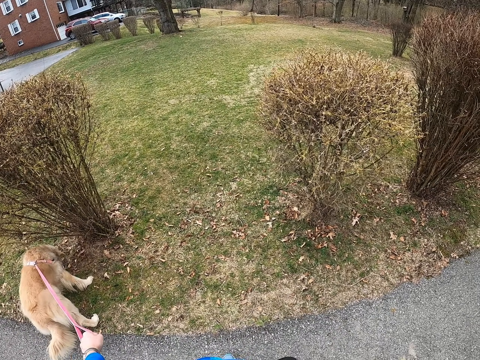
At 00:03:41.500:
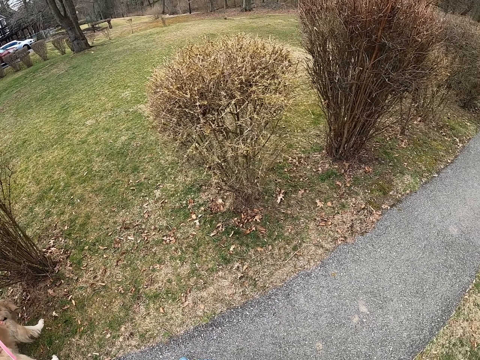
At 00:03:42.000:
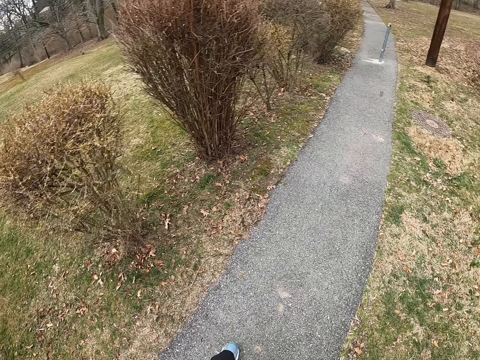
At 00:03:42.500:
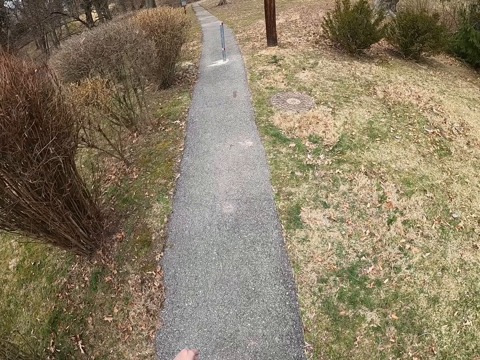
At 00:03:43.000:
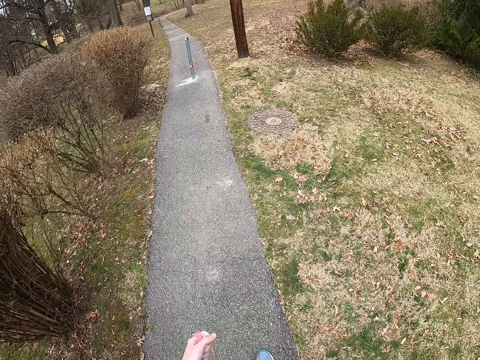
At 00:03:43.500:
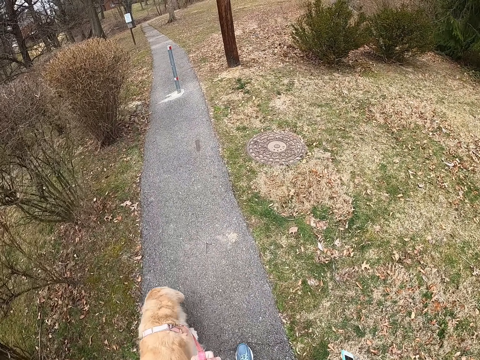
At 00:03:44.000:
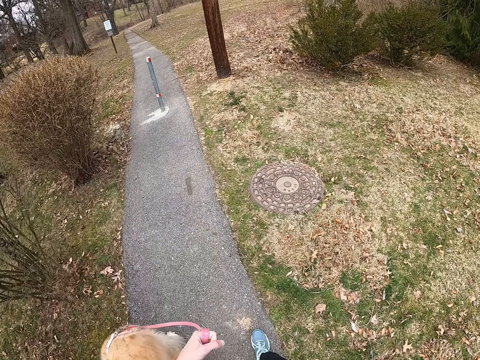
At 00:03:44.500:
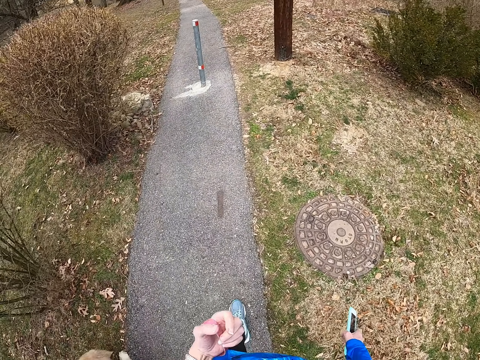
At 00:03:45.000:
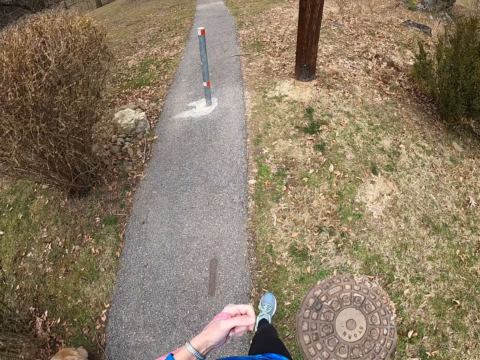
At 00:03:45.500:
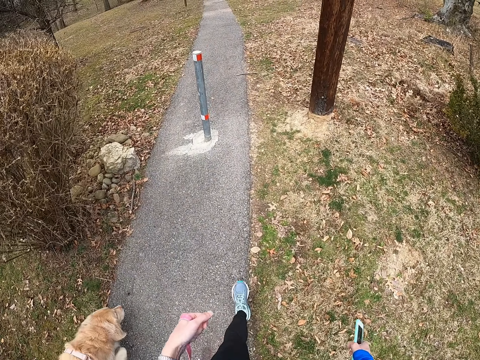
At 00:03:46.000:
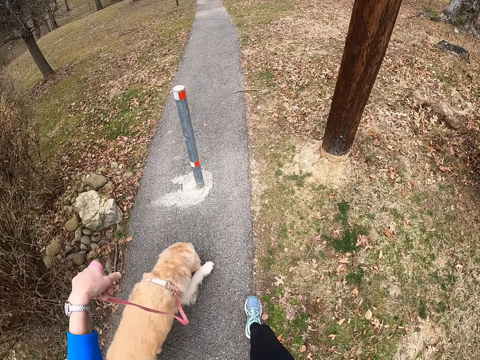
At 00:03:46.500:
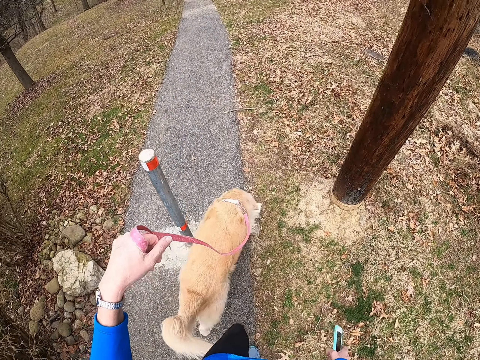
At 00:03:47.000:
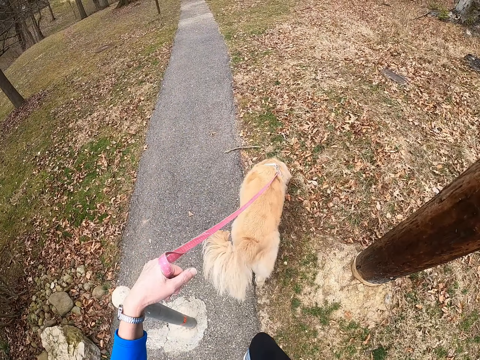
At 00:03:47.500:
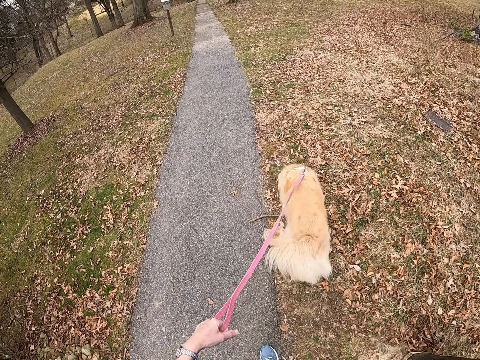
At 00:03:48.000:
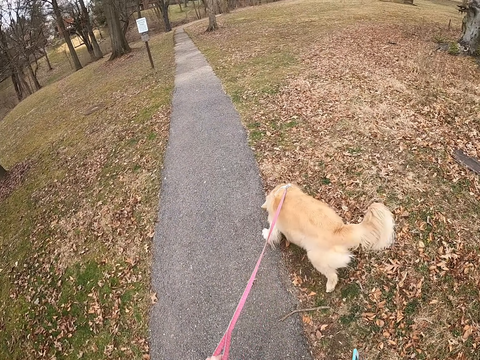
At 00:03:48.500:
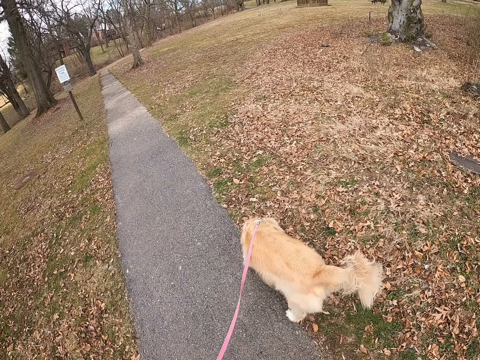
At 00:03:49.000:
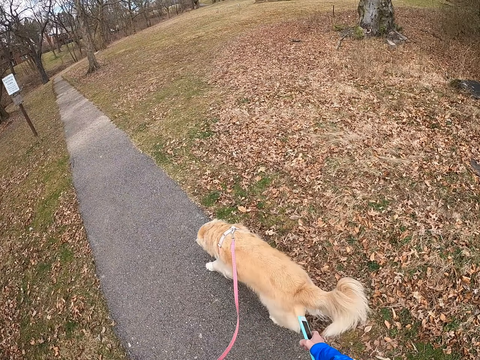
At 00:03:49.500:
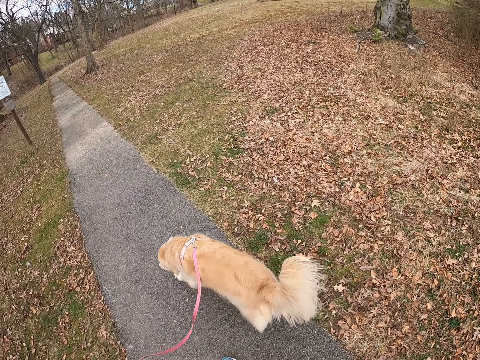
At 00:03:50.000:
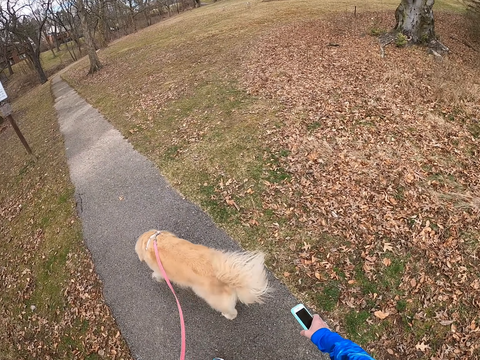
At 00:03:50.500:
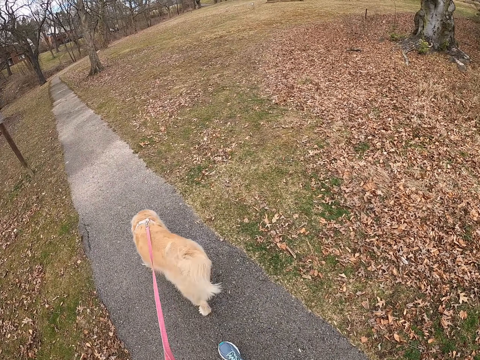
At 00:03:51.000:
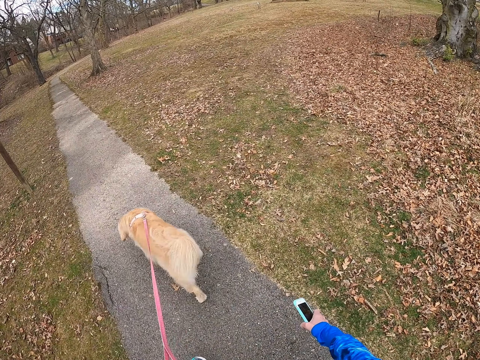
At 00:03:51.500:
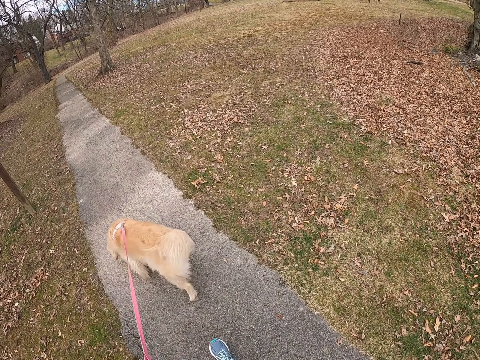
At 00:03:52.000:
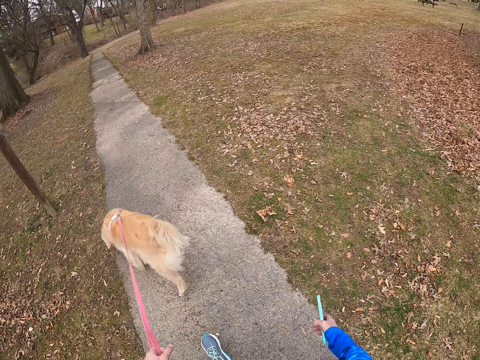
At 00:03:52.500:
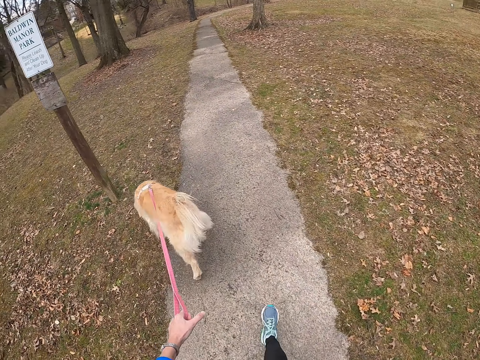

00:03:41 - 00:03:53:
The camera wearer walks on the path.

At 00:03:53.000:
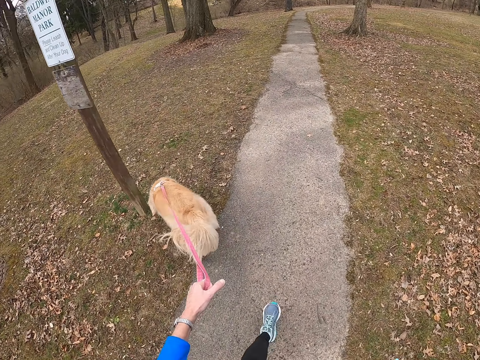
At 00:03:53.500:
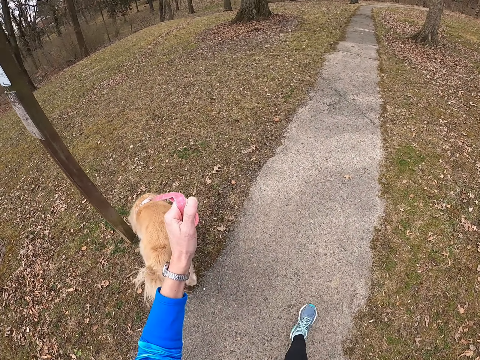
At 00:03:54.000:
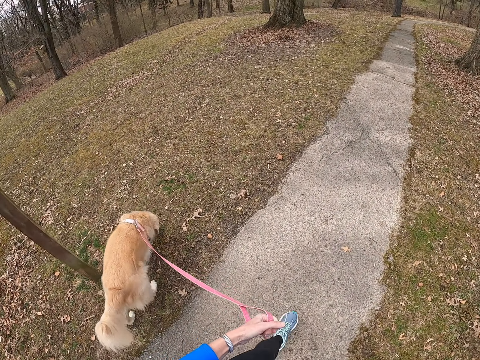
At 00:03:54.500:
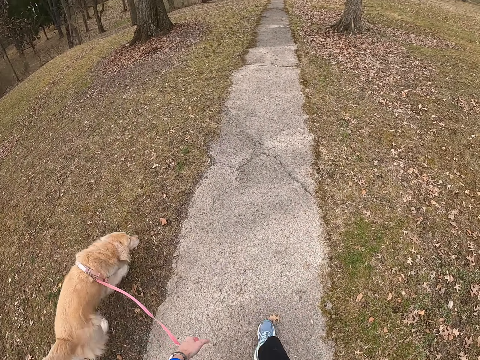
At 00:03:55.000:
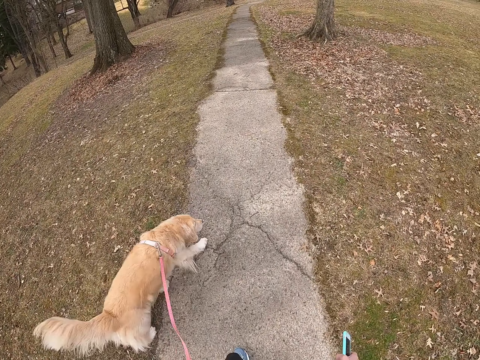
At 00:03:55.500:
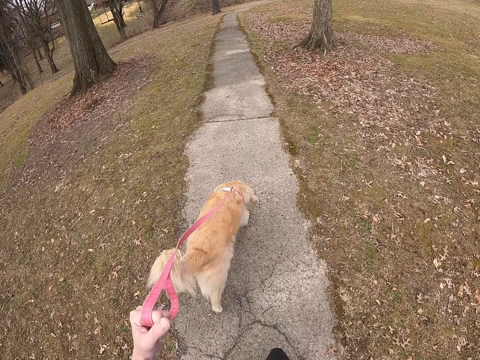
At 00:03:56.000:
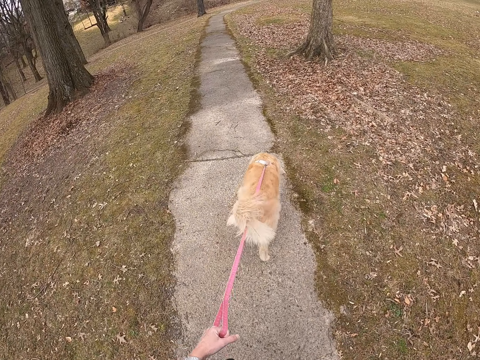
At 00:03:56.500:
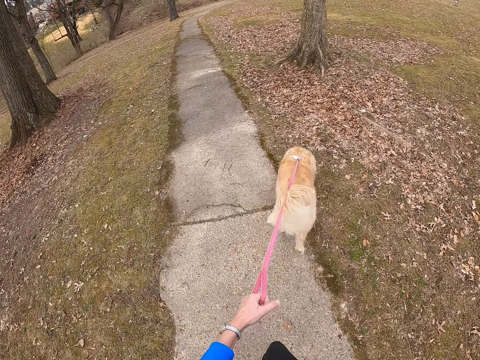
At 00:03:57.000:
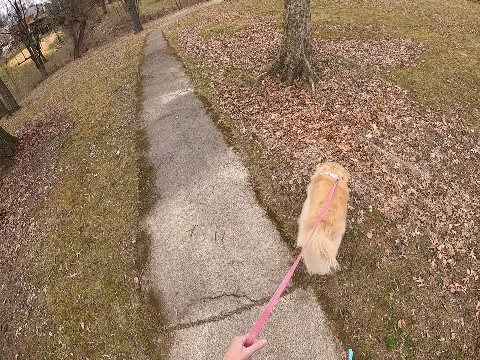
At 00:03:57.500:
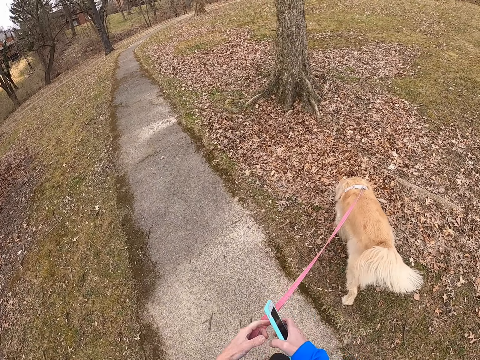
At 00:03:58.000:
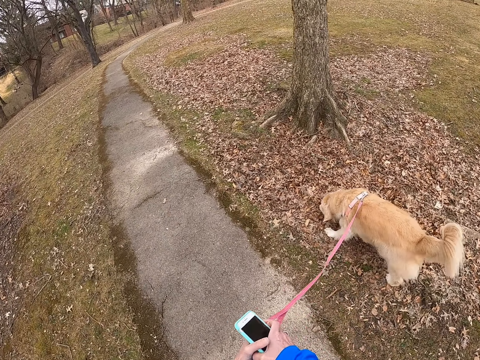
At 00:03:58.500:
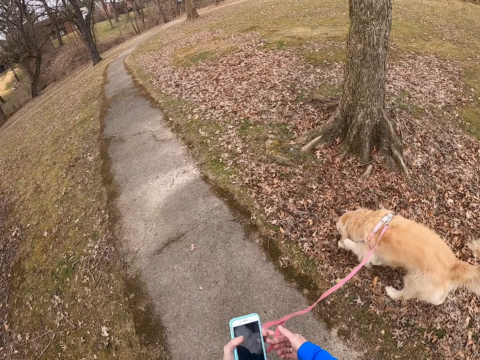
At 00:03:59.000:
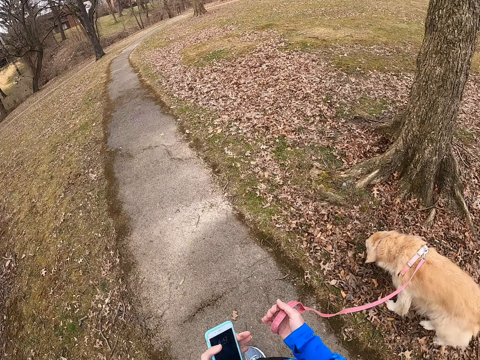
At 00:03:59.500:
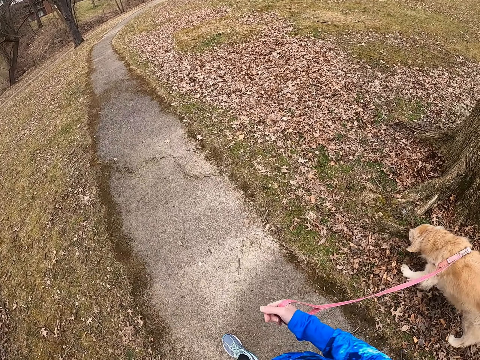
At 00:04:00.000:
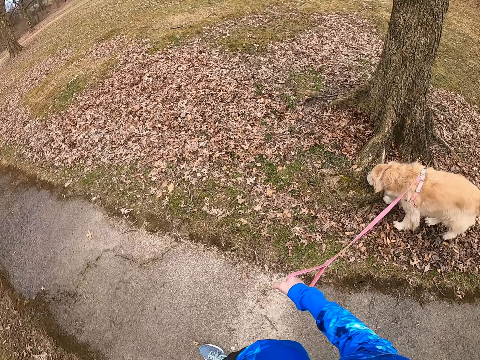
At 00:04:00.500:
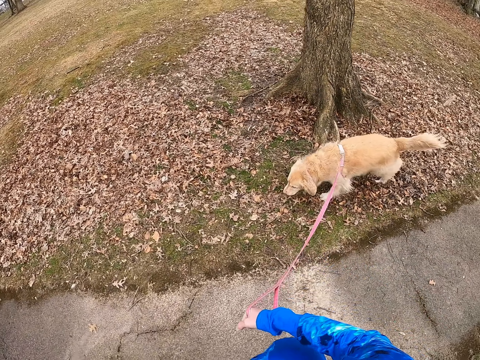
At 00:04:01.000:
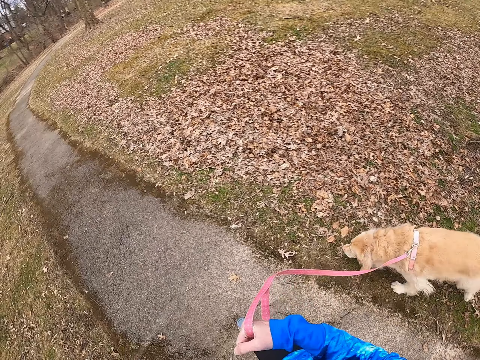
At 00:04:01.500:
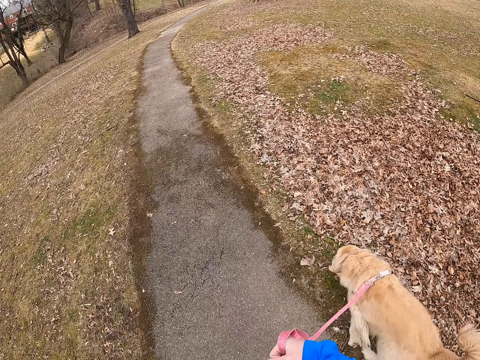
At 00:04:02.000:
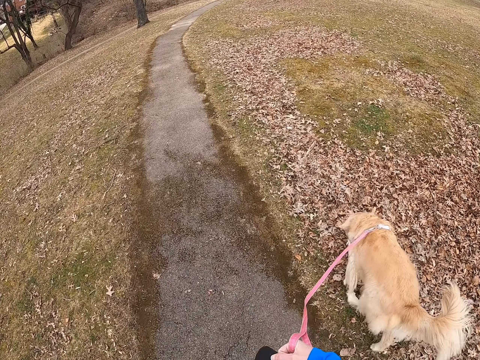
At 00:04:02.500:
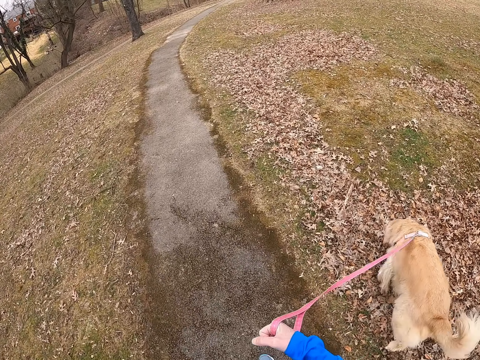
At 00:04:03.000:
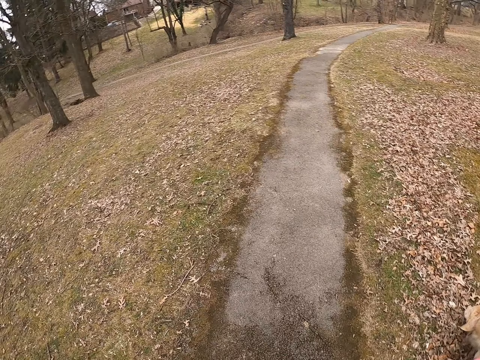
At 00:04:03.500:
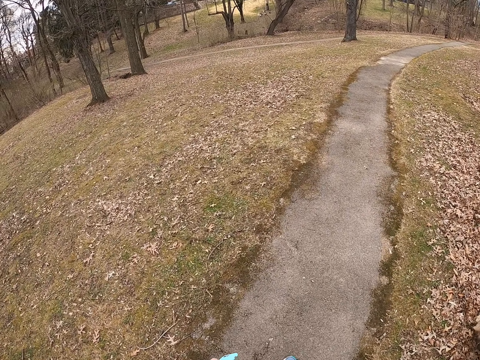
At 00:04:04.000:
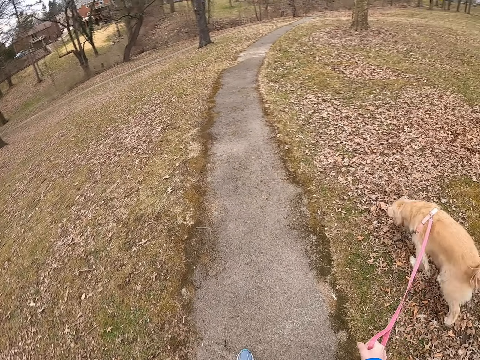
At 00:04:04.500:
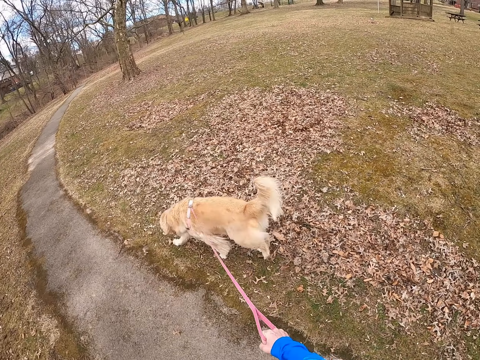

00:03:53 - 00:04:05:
The camera wearer exchanges the phone to her right hand. She walks on the path.

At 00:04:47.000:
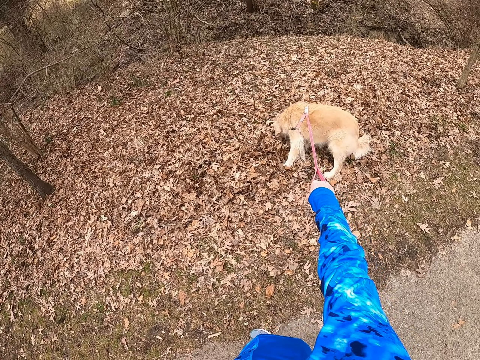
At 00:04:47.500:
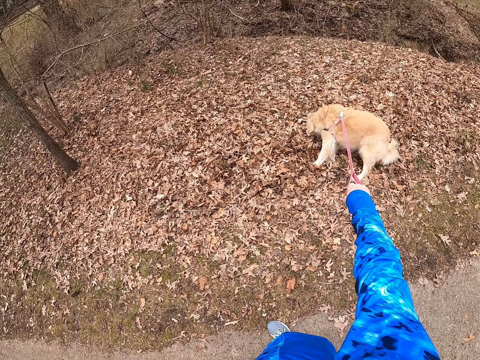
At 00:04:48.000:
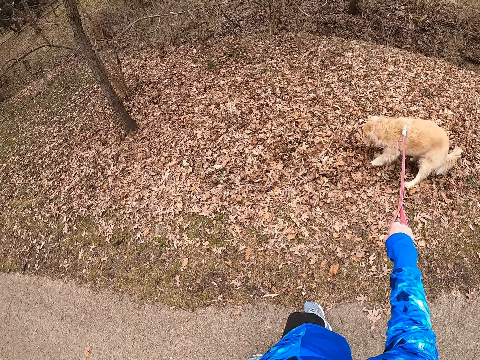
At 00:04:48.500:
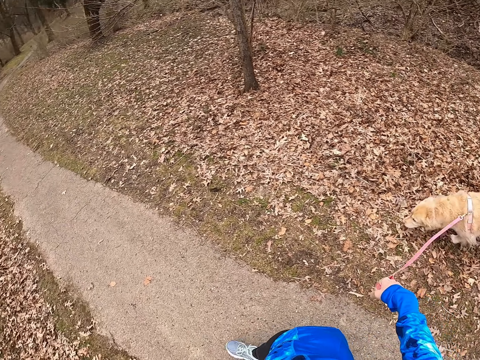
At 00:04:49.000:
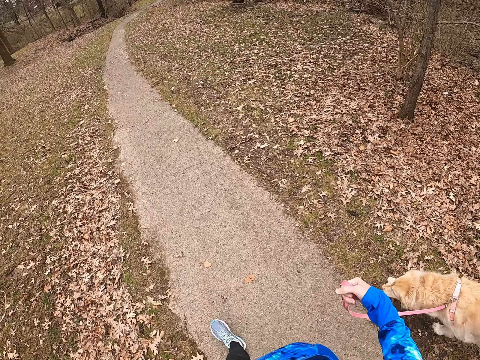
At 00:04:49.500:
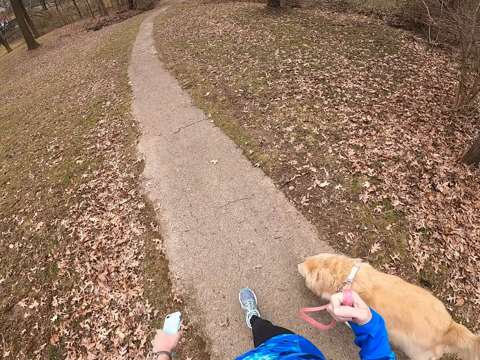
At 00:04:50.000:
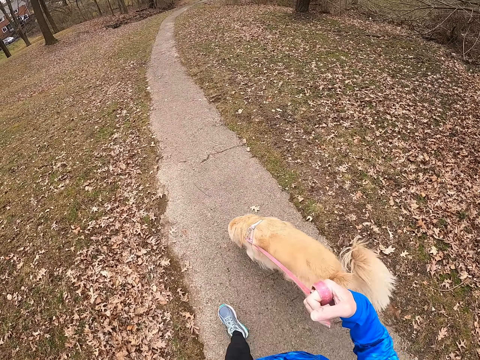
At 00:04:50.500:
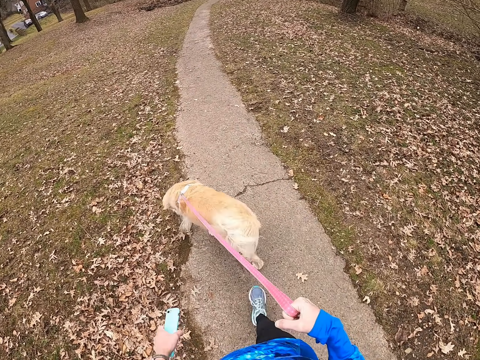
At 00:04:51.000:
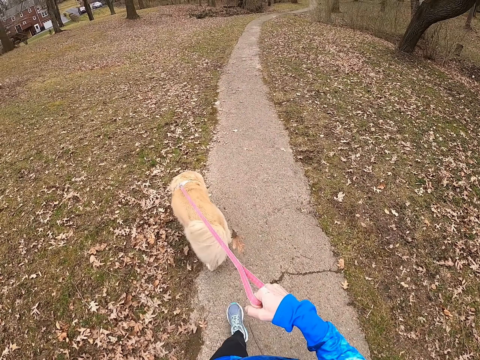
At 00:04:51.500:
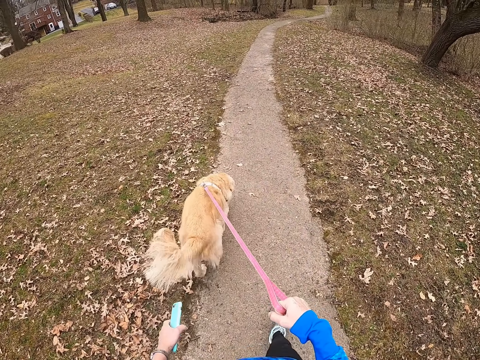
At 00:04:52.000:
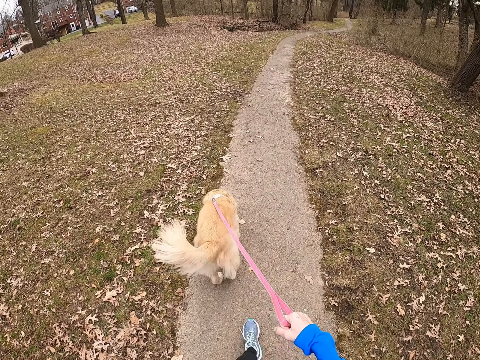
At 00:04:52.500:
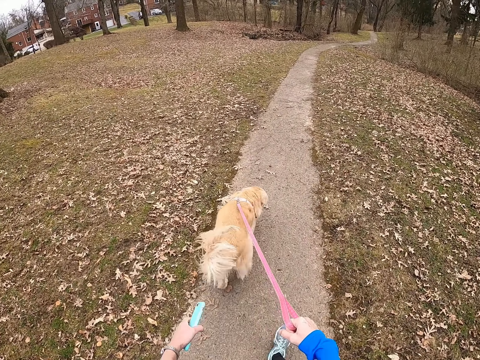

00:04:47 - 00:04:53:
The camera wearer pulls the dog leash. They walk on a path.
